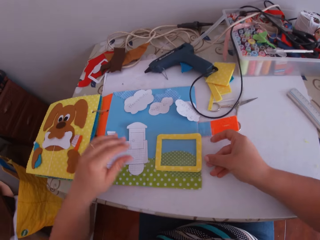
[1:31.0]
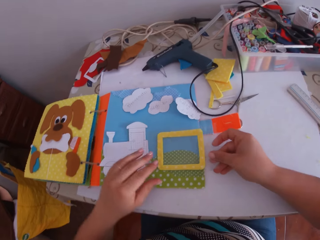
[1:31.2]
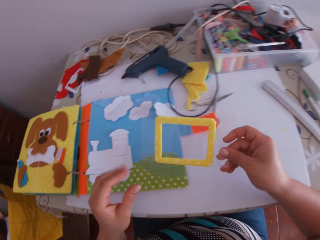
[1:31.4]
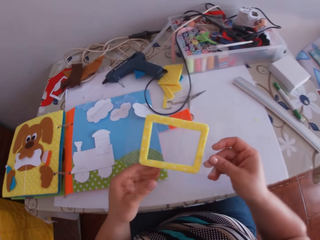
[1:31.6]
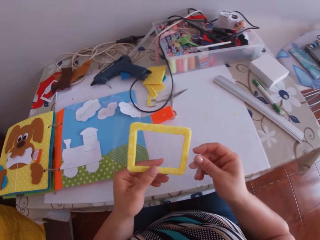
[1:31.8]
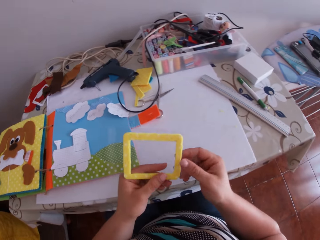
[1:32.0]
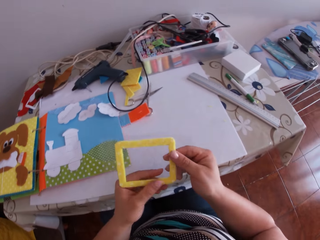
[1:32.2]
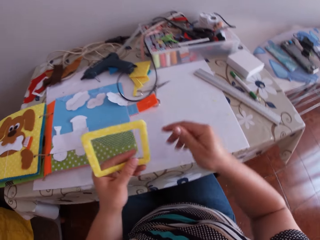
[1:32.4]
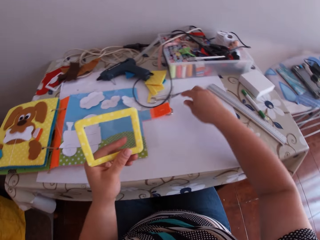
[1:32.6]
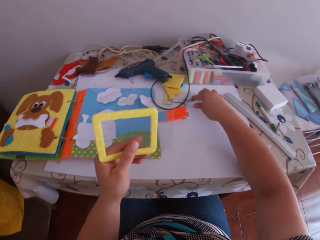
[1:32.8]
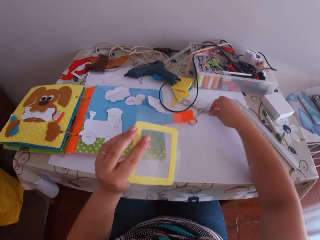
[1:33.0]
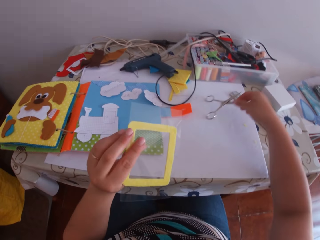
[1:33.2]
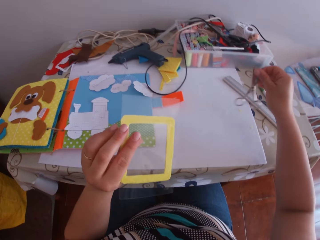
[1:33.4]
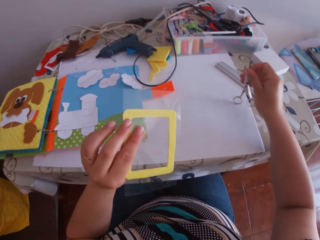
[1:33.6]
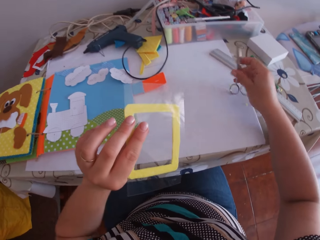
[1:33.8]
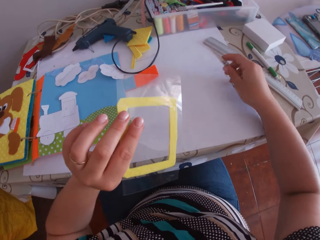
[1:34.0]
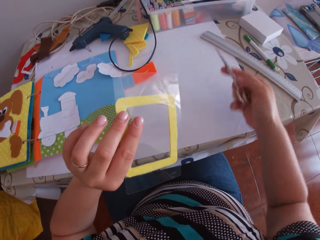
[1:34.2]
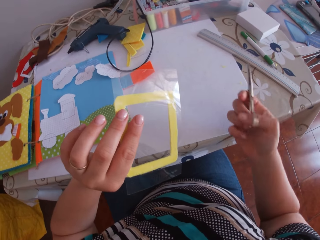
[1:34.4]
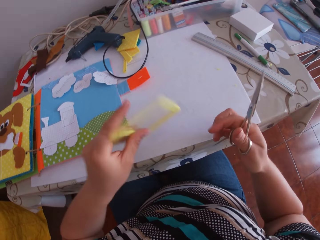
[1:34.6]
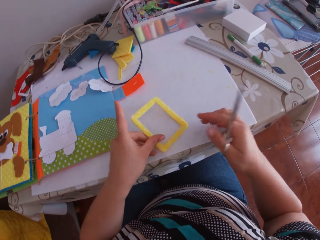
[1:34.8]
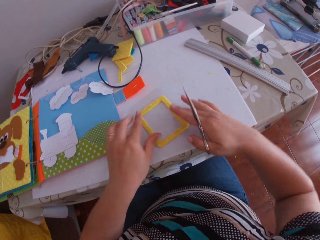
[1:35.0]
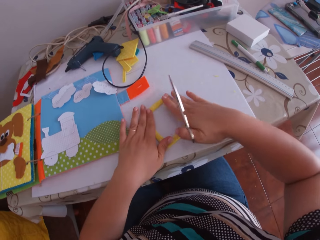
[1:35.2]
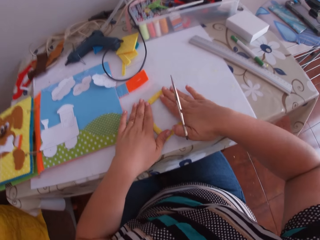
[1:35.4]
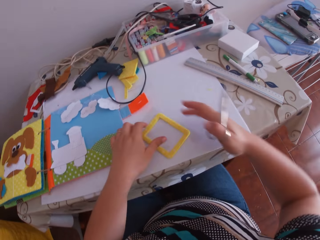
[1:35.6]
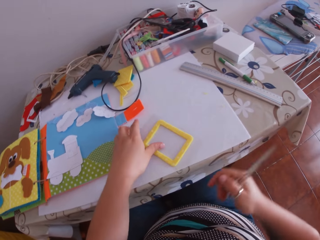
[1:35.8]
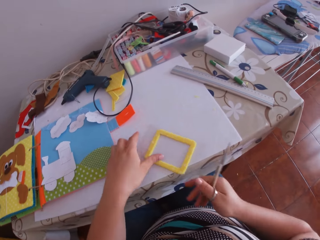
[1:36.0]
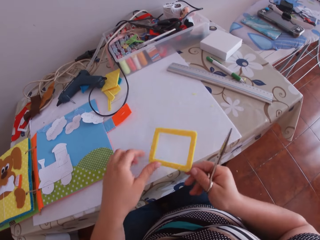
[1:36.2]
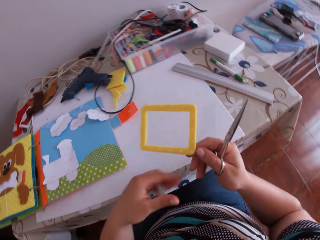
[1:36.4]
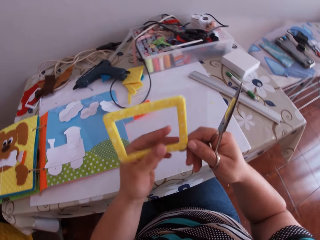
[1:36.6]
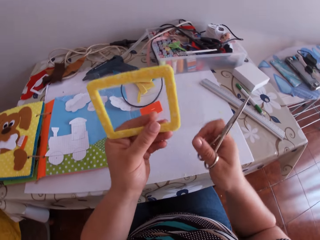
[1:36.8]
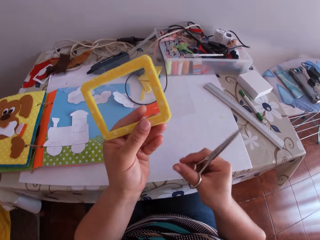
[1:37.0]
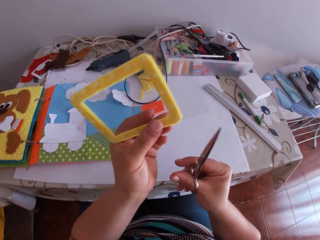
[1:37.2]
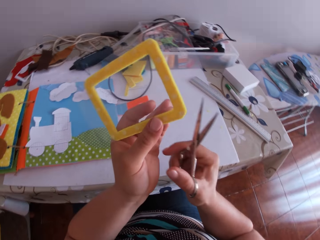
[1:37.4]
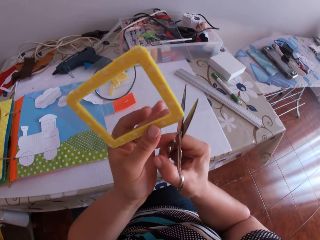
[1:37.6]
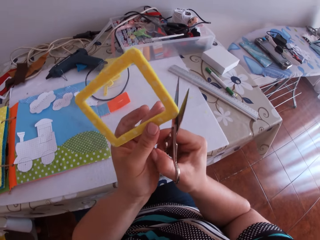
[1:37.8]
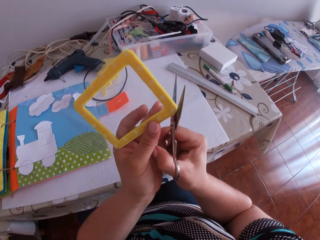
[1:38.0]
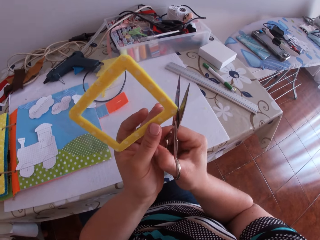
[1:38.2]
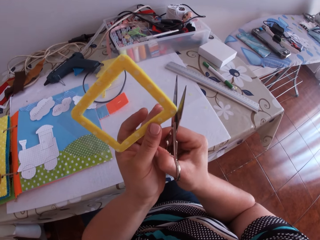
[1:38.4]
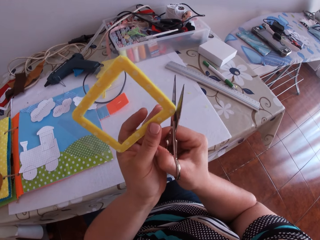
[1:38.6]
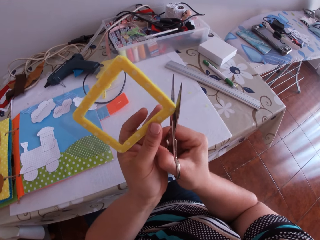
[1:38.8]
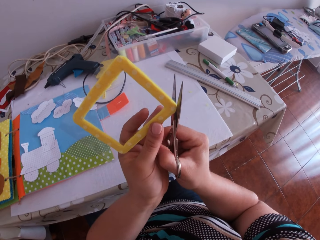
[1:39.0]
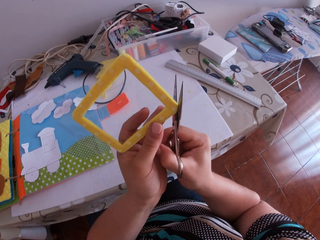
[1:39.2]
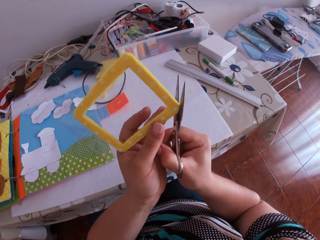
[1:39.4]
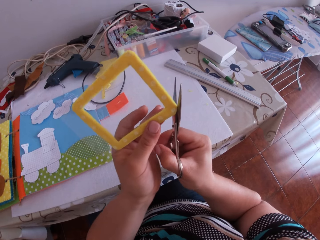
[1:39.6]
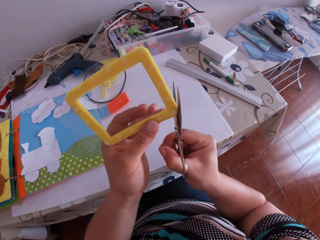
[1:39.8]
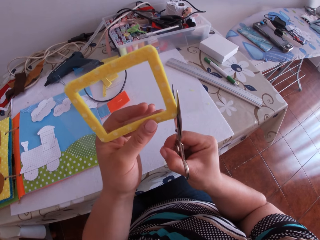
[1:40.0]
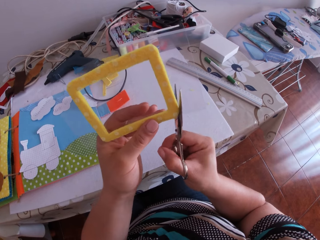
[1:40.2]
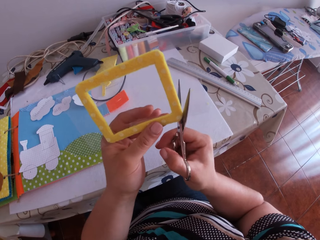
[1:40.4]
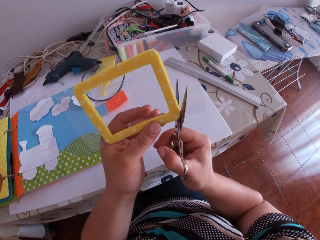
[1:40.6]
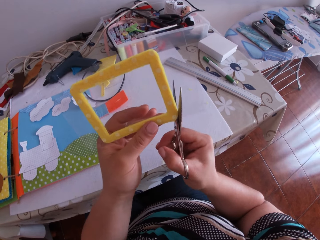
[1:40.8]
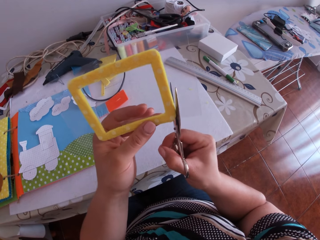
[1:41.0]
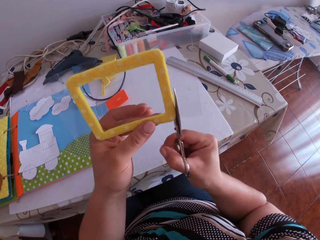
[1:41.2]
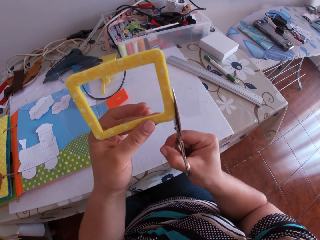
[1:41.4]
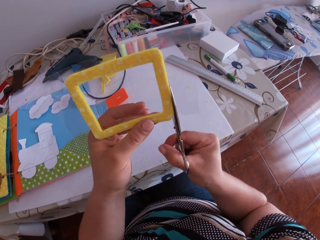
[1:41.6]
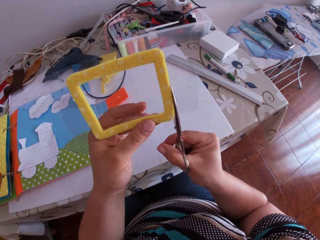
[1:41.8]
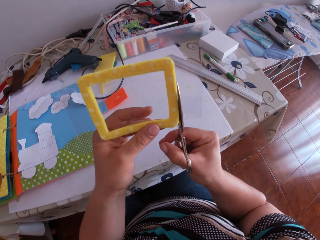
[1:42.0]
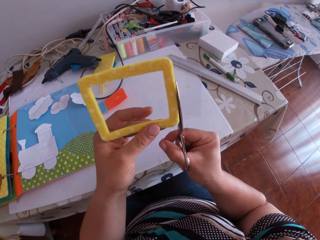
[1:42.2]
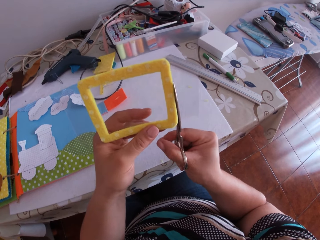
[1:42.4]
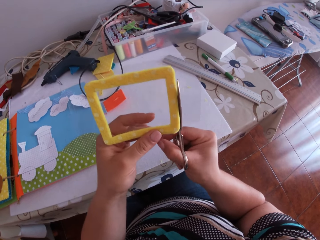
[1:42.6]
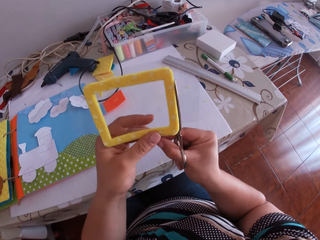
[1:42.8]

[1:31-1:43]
The camera wearer places the transparent paper and the cardboard frame, or felt frame, on the binder with her right hand. She picks up the felt frame. She transfers the transparent paper and the cardboard frame from her right hand to her left hand. She holds the felt frame and swings her hand. She picks up a pair of scissors on the table with her right hand. She swings her hand. She places the transparent paper and the cardboard frame on the table with her left hand. She presses the transparent paper and the cardboard frame on the table with both hands. She swings her hand. She lifts the transparent paper and the cardboard frame with her right hand. She transfers the transparent paper and the cardboard frame from her right hand to her left hand. She holds the felt frame and swings her hand. She trims the transparent paper and the cardboard frame with the scissors in her right hand.

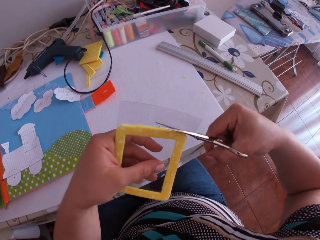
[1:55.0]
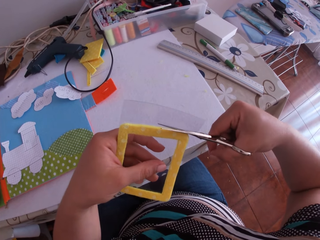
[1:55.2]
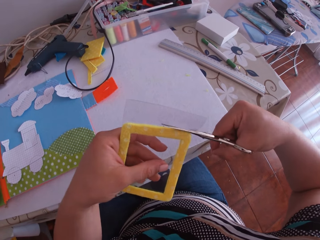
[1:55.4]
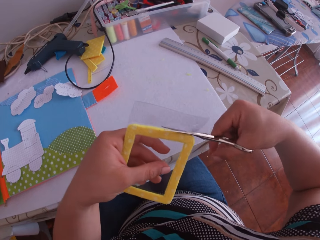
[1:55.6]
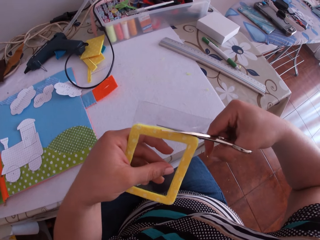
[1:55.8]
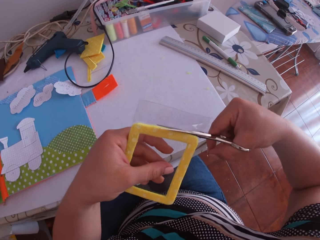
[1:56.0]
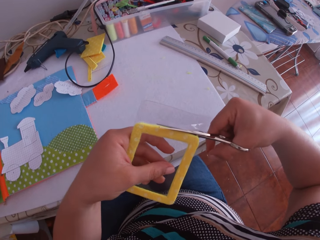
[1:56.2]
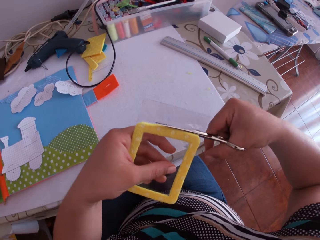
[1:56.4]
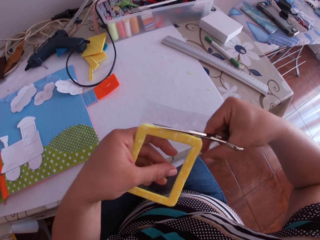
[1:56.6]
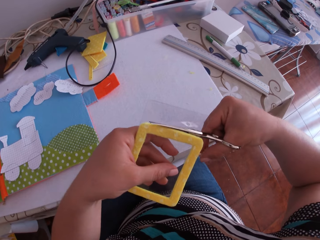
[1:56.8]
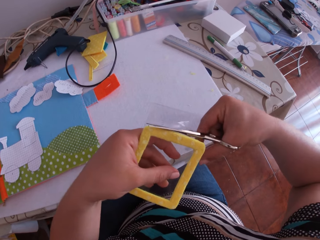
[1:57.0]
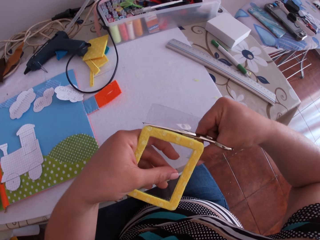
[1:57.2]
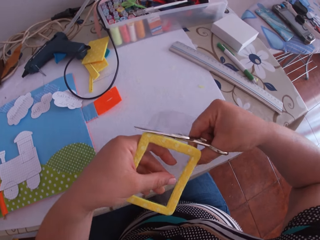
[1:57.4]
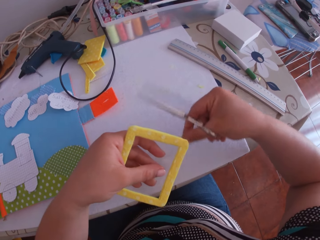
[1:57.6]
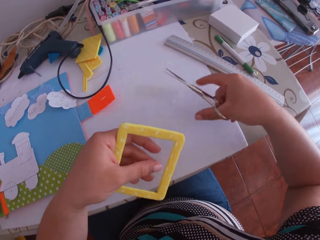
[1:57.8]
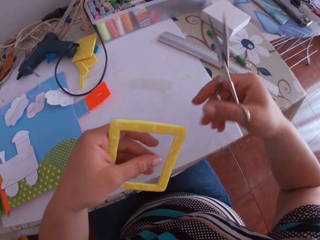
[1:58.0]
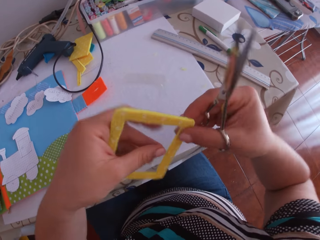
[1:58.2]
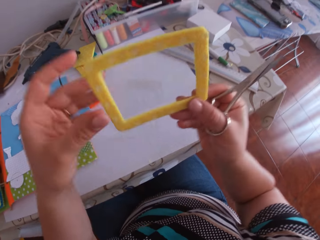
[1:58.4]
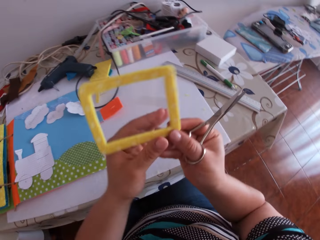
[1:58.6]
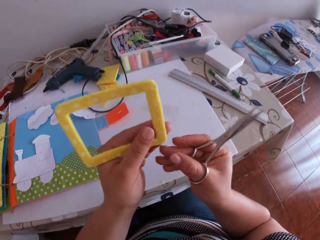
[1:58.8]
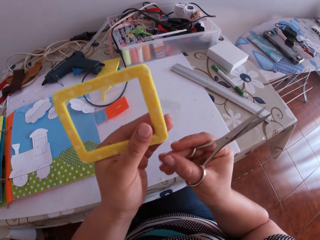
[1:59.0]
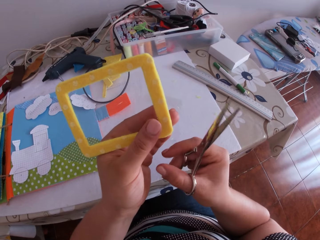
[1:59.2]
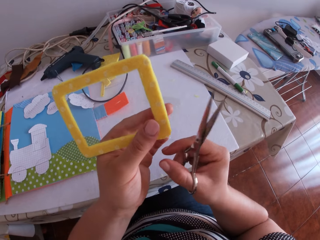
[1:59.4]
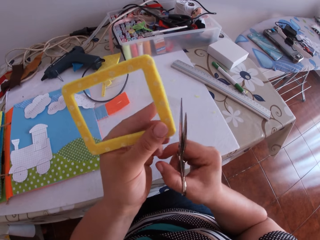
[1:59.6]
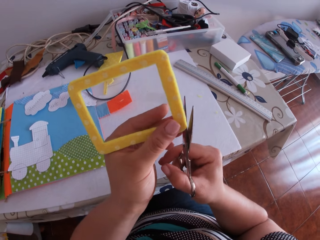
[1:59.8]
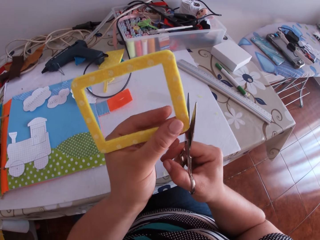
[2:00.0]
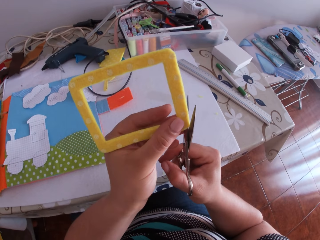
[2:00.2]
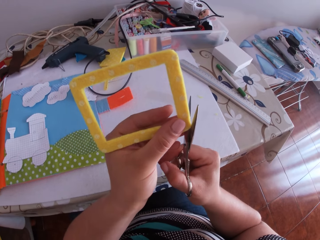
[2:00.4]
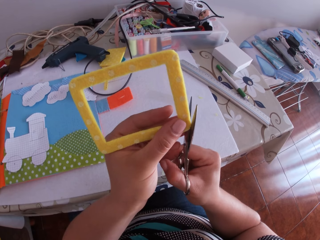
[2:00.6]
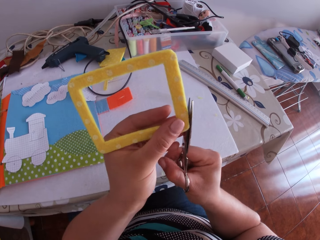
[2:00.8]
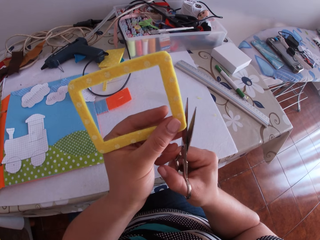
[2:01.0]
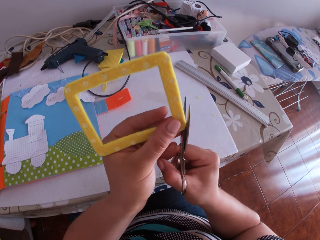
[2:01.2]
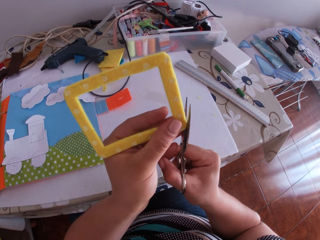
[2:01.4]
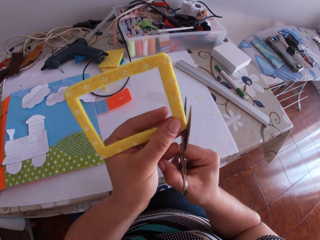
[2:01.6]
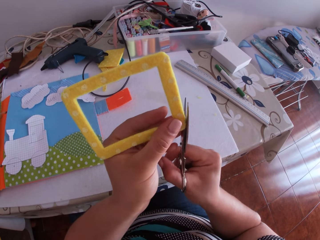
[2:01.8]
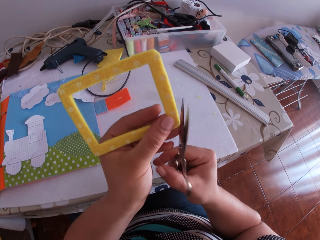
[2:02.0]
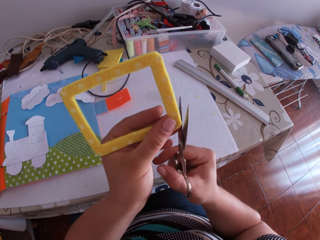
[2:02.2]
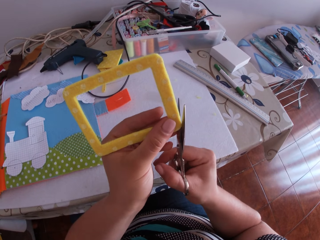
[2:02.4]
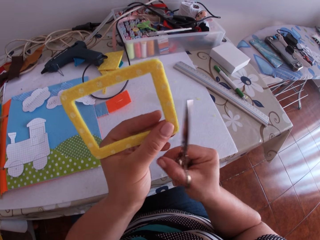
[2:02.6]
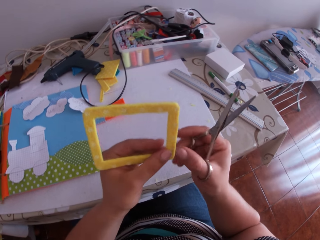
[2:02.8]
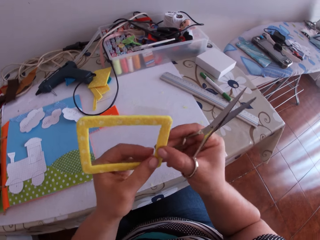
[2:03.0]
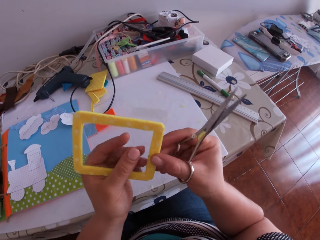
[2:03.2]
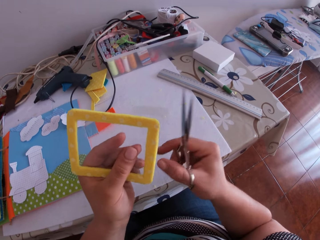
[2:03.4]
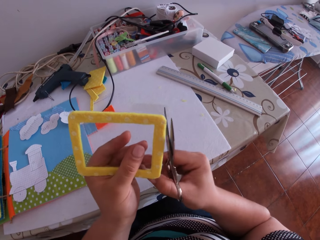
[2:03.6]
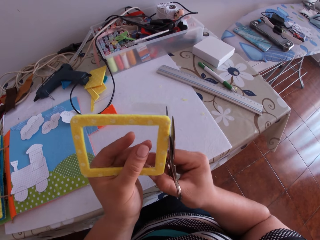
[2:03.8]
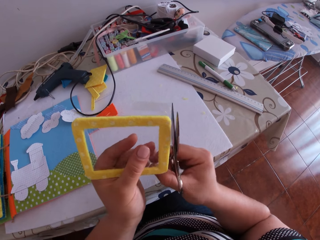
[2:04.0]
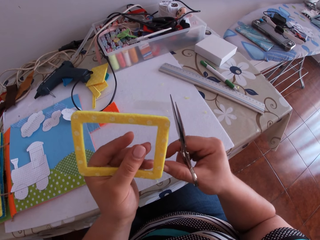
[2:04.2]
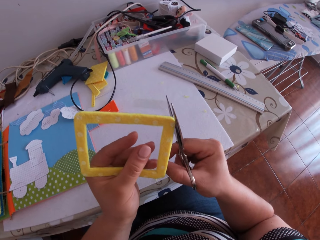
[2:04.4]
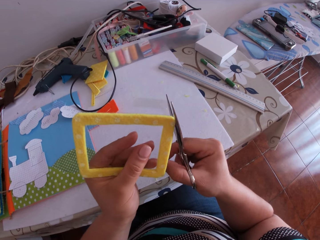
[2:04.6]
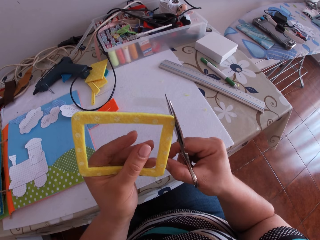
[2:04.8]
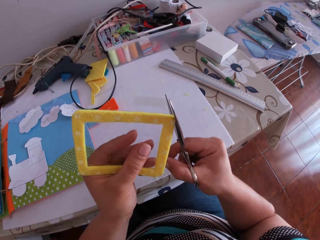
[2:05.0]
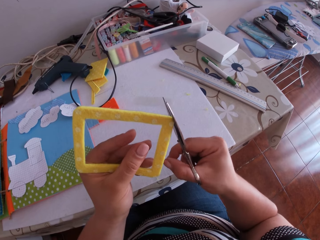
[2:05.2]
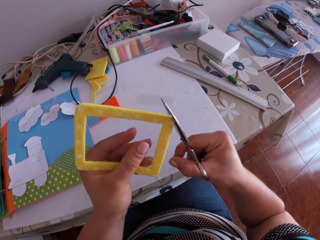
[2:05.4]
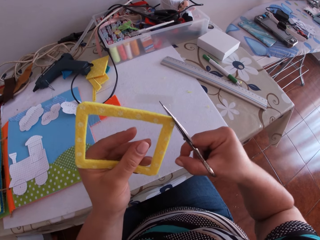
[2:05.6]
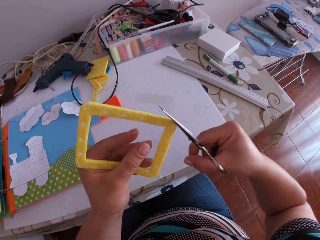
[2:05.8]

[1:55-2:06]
The camera wearer swings their hand. They turn the felt frame, hold the felt frame and swing their hand. They trim the felt frame using a pair of scissors. They swing their hand, hold the felt frame and swing their hand. They trim the felt frame using the pair of scissors.
